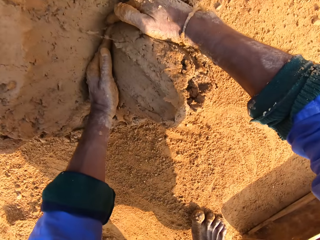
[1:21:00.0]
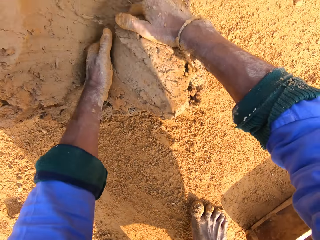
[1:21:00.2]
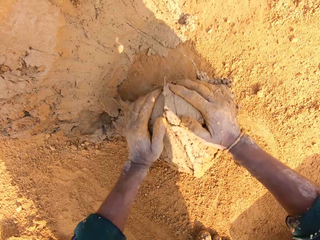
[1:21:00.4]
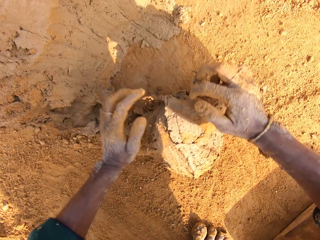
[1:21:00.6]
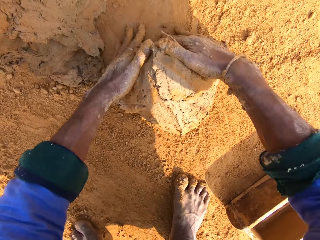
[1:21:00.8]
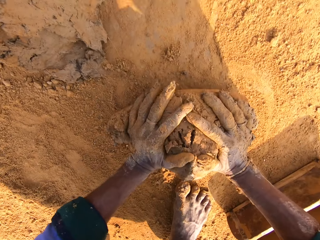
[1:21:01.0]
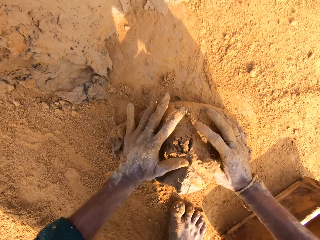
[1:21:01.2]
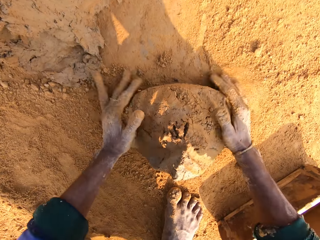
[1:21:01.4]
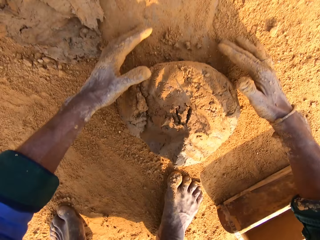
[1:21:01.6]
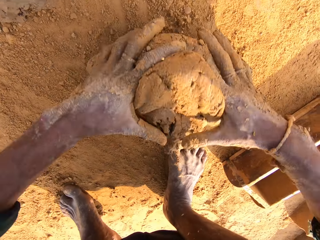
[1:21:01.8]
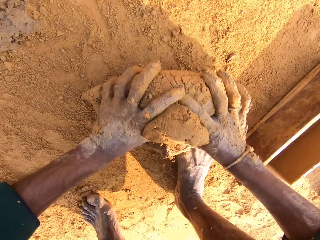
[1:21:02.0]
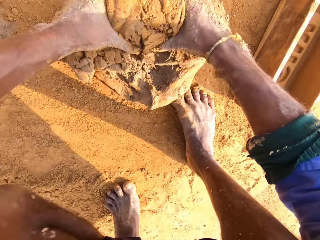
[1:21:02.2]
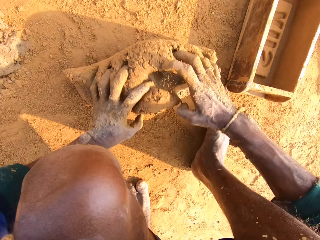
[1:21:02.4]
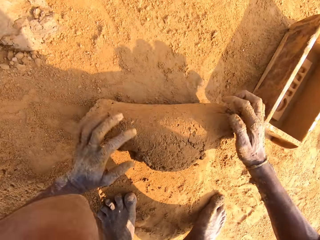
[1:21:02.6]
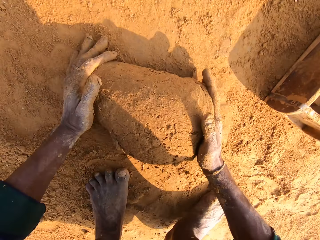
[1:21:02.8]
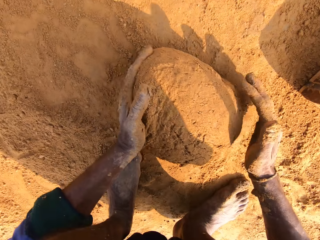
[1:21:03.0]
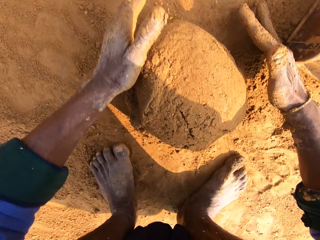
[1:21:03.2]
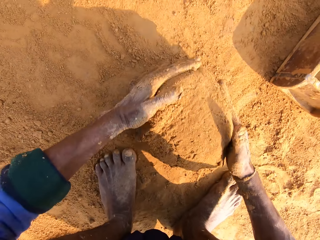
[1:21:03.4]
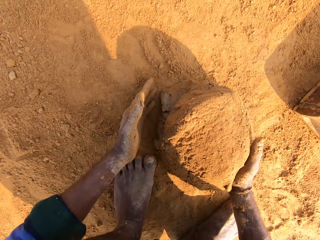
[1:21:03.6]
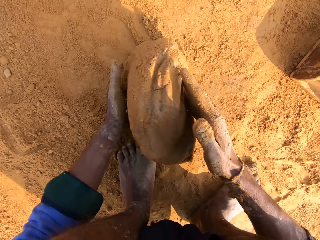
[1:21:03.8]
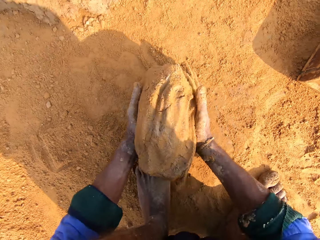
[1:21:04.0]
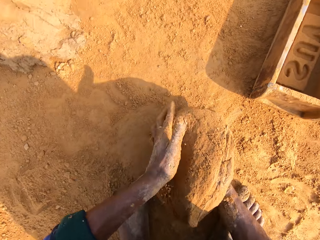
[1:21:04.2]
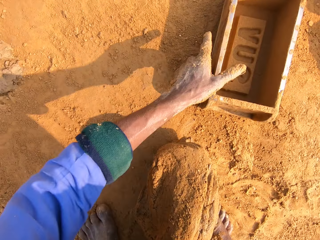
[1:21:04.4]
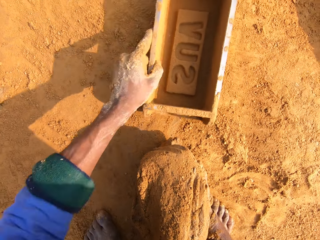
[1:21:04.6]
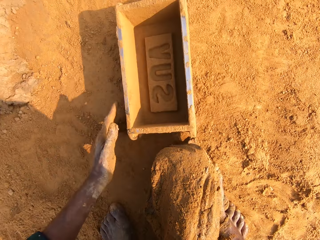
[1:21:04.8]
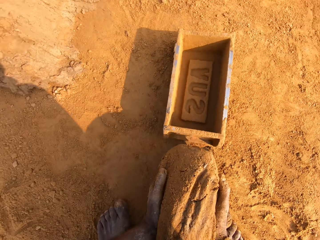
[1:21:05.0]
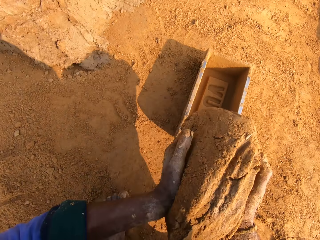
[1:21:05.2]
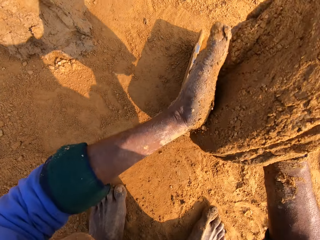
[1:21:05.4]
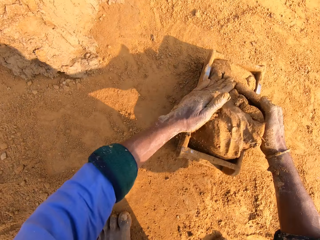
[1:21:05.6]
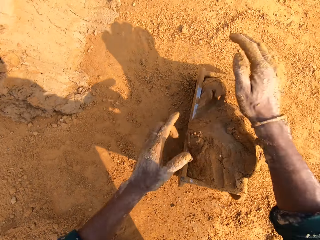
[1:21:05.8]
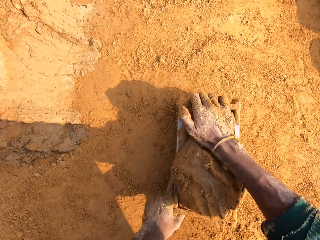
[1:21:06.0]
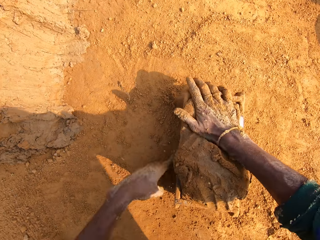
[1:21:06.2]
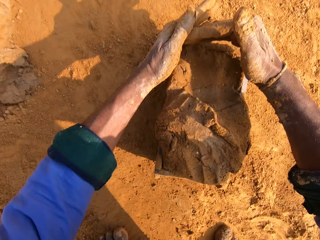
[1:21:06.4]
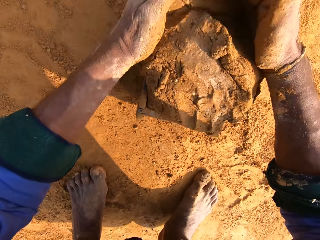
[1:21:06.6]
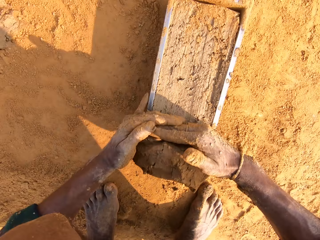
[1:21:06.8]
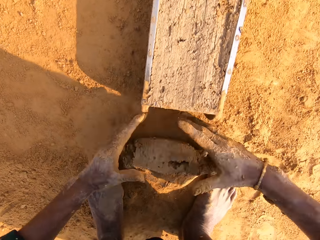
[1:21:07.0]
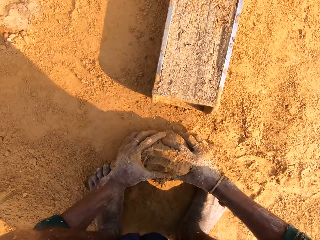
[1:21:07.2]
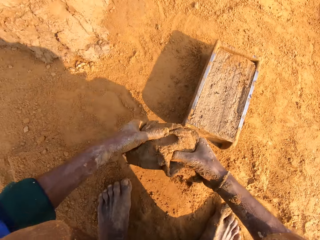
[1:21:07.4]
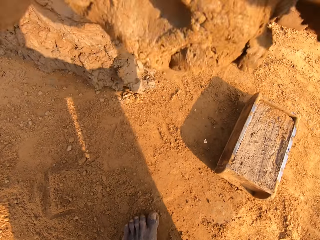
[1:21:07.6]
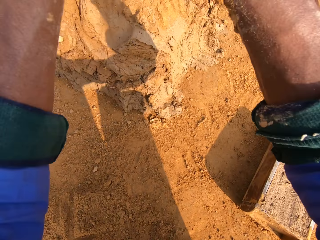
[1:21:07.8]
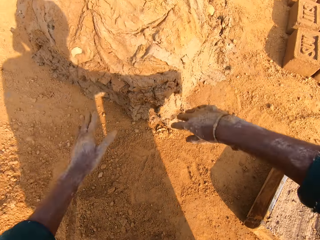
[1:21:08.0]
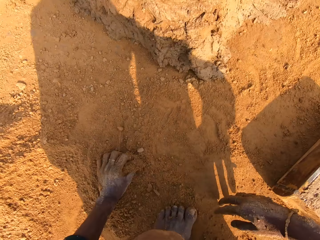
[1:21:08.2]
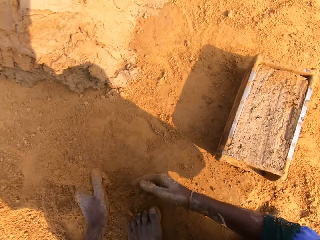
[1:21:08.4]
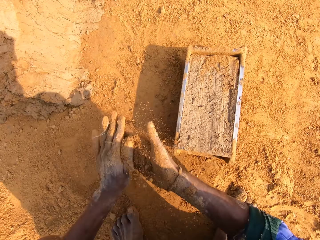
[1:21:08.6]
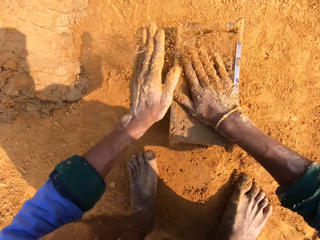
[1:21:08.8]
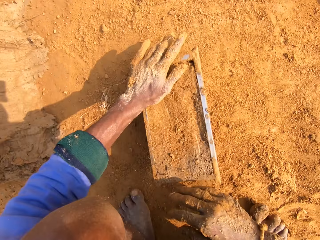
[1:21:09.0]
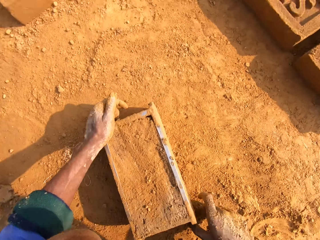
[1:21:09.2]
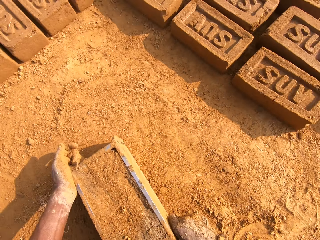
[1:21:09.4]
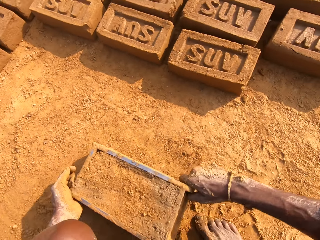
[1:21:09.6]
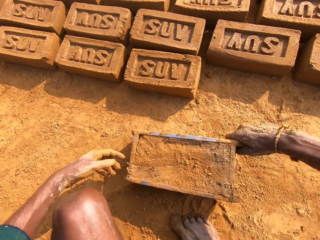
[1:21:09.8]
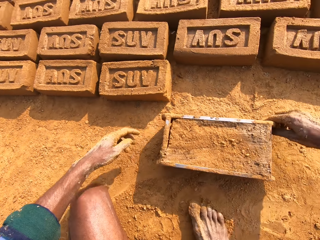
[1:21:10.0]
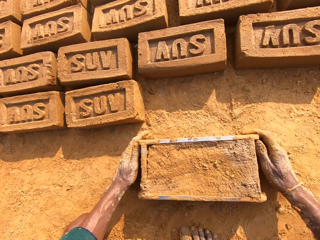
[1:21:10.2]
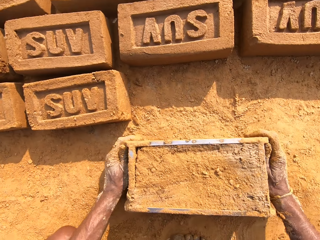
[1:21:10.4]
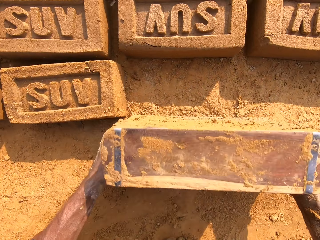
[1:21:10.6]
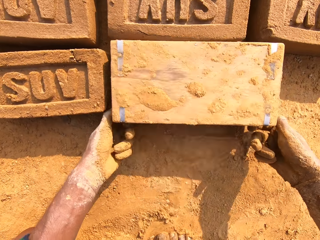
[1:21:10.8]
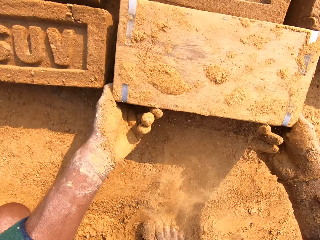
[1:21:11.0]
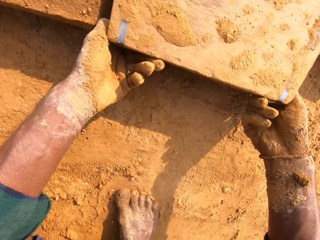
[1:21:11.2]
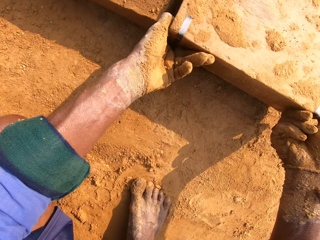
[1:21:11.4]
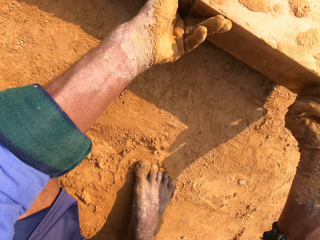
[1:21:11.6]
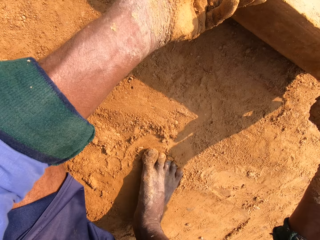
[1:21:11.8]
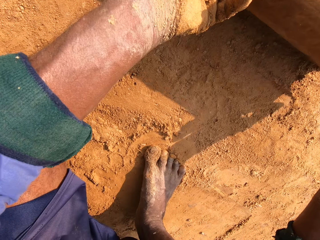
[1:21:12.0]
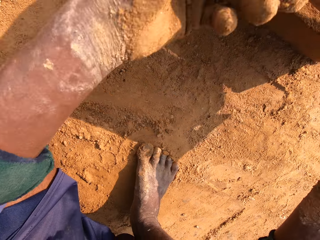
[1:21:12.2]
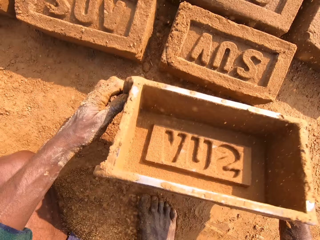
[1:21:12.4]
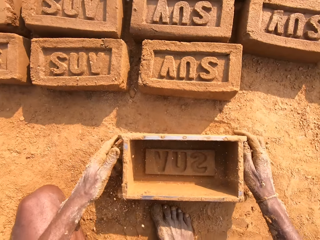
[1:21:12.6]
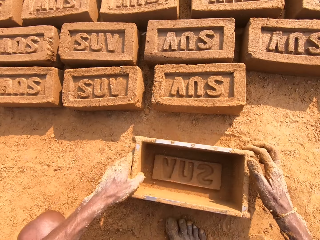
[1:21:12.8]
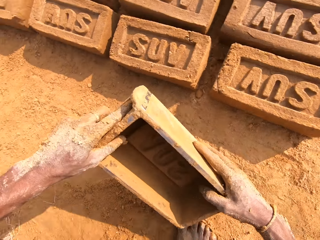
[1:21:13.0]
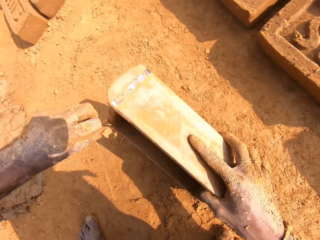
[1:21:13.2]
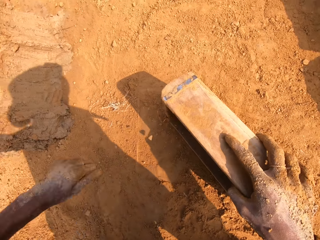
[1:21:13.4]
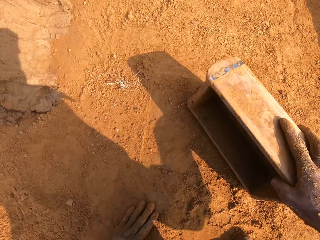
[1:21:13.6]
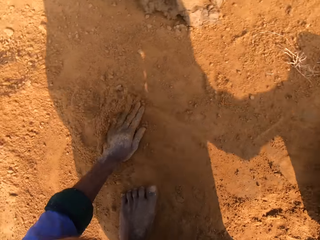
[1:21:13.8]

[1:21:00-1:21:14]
The camera wearer scoops the clay. They roll the clay. They put the clay in the brick mold. They remove excess clay. They put back the clay. They put sand on the clay mold. They put the clay in a box. They put the clay brick on the ground.

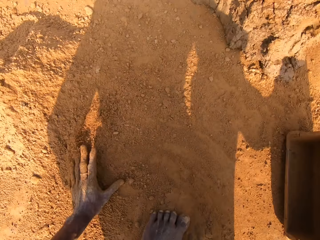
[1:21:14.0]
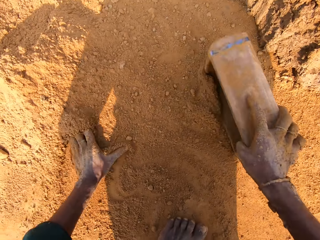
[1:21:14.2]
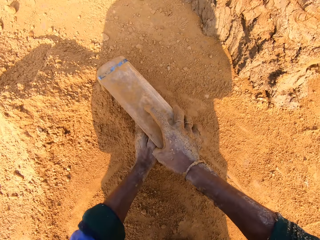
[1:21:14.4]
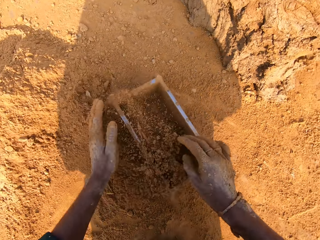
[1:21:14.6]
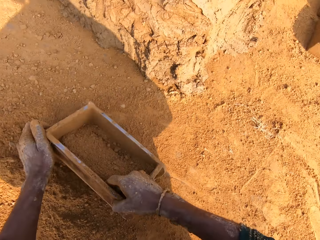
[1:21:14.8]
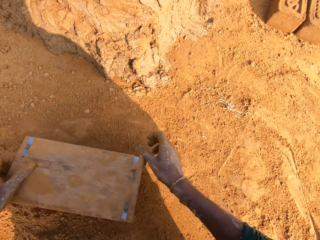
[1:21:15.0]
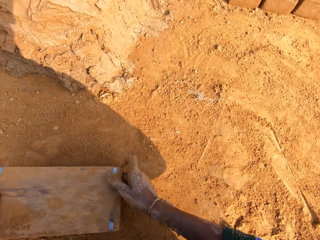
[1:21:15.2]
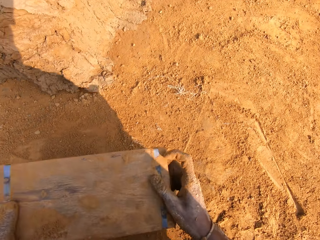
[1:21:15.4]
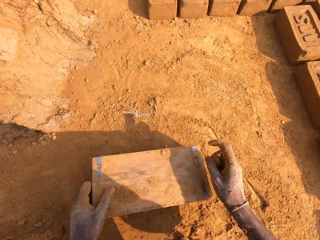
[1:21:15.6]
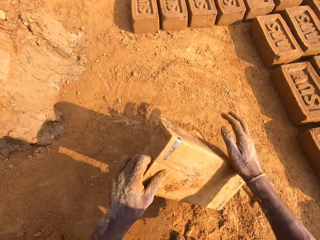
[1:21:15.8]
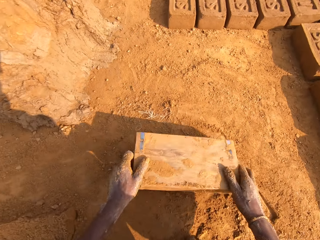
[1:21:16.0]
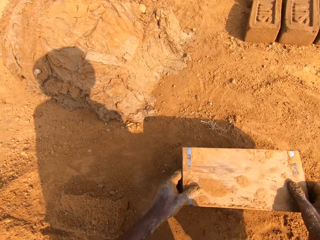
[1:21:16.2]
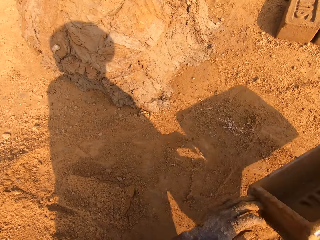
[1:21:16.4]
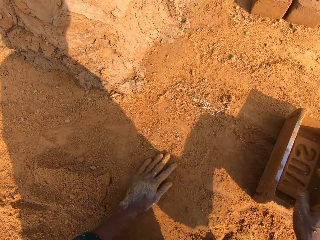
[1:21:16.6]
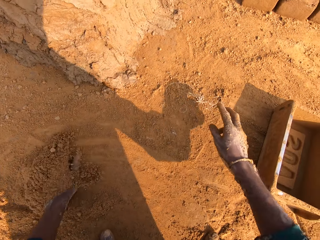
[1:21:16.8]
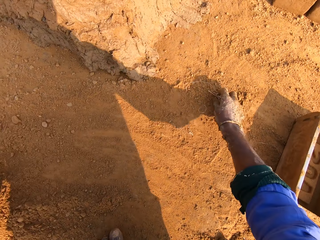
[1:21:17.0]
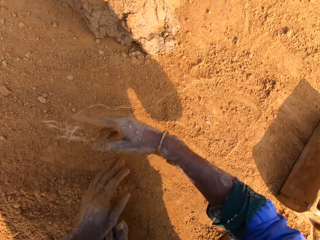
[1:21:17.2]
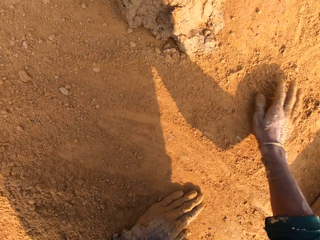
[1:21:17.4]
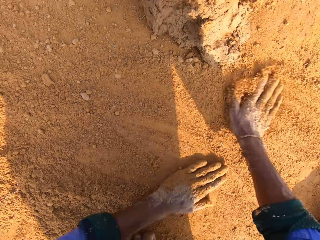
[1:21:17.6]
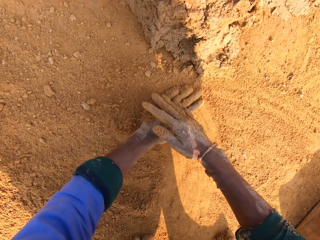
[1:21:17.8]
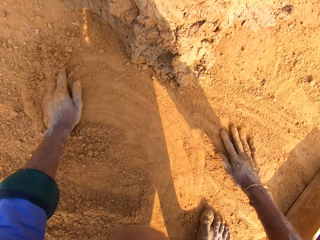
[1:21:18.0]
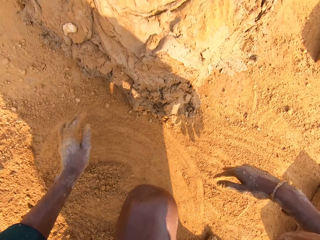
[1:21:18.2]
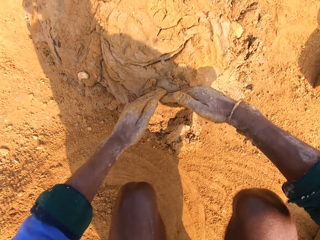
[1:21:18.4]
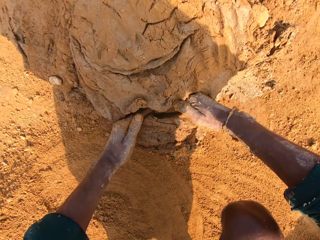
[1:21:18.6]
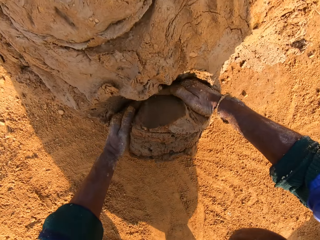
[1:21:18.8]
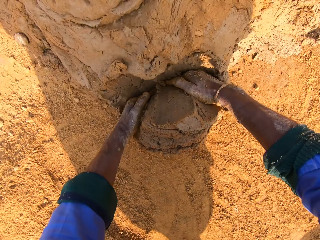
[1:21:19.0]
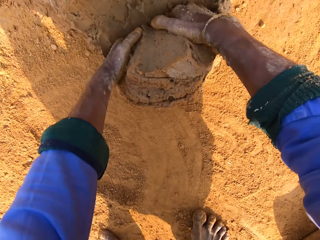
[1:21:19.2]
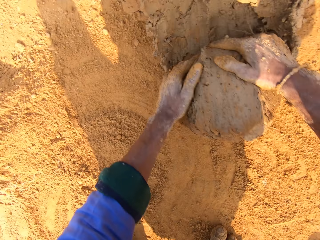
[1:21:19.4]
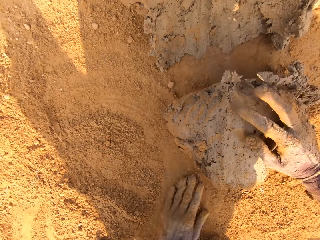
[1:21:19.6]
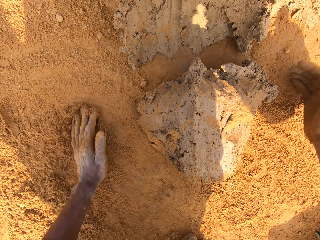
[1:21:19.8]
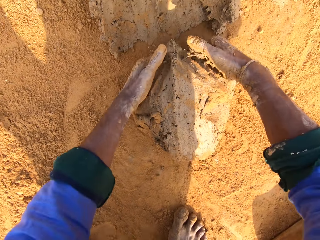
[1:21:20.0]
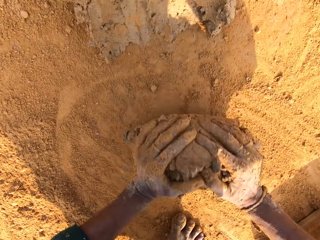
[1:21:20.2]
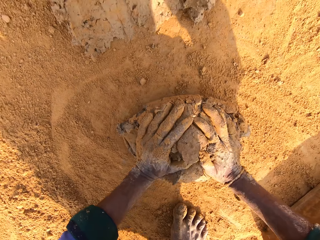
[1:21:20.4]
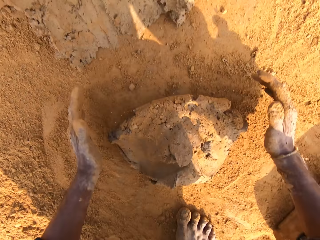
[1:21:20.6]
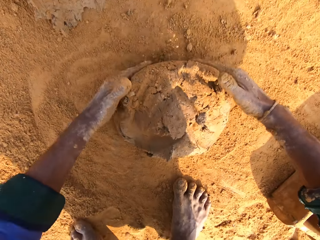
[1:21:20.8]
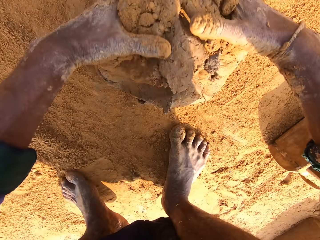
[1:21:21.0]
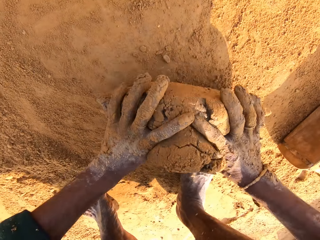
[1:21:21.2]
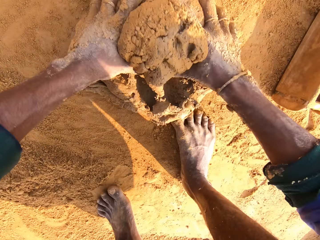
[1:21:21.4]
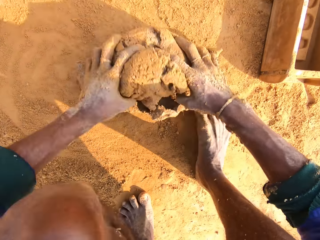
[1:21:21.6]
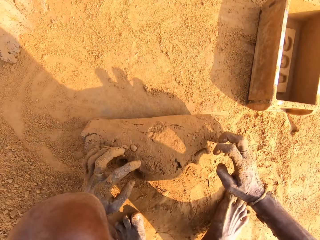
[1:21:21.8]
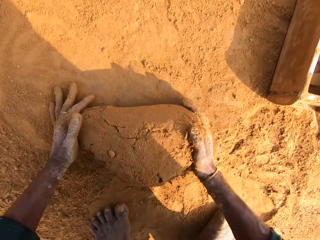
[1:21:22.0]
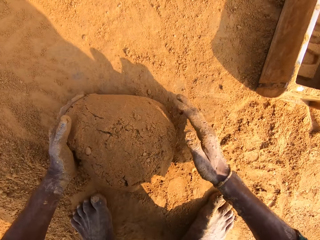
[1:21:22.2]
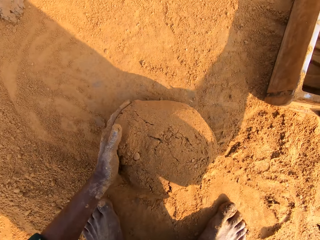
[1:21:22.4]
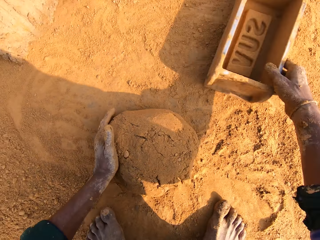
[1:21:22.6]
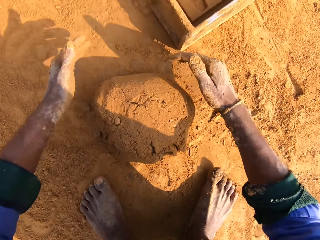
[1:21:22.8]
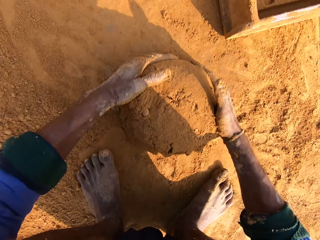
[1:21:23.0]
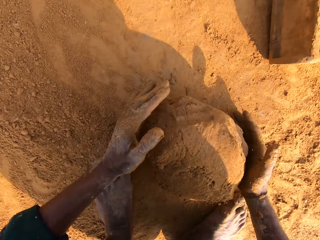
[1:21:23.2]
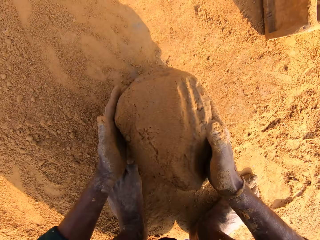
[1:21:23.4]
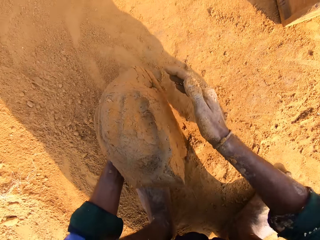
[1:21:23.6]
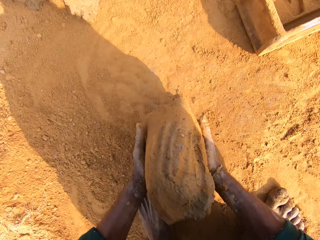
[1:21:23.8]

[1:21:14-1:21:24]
The camera wearer puts sand into the clay mold. They remove sand from the clay mold. They scoop the clay. They roll the clay.
